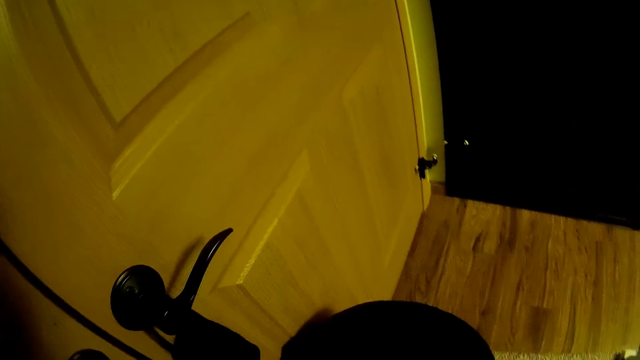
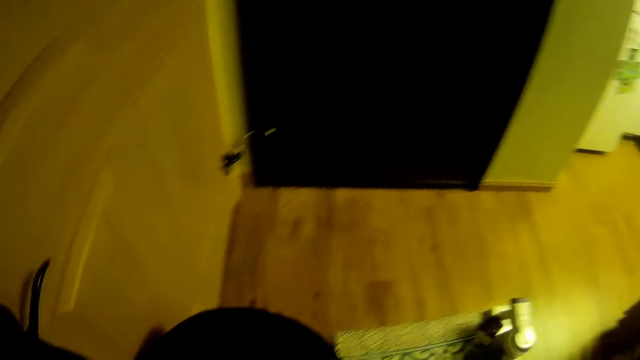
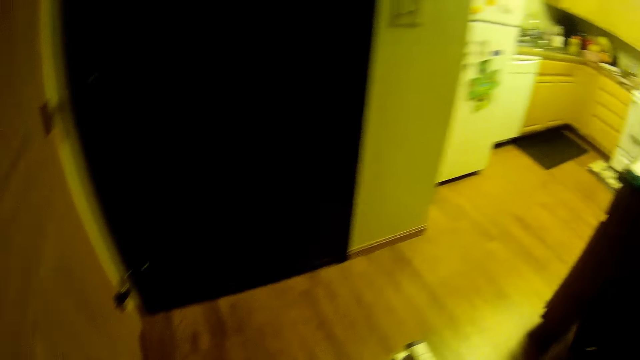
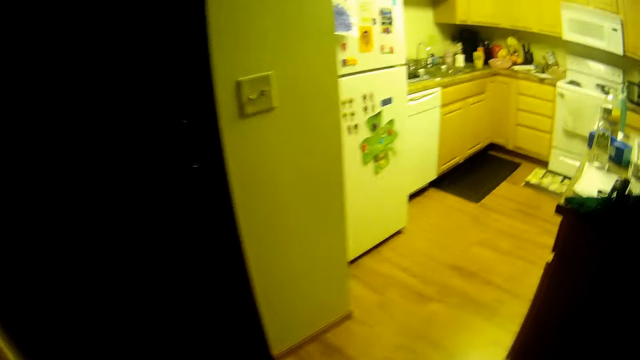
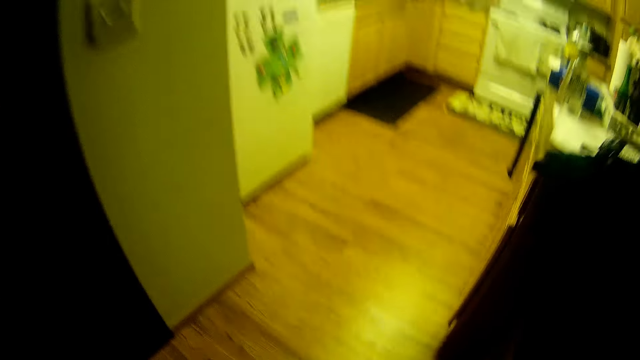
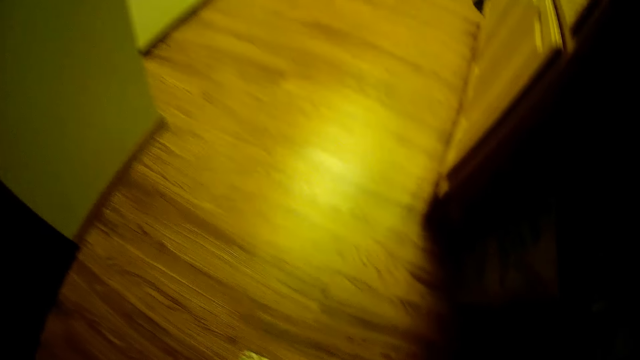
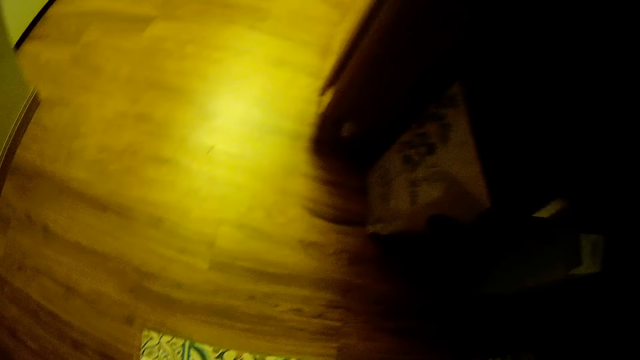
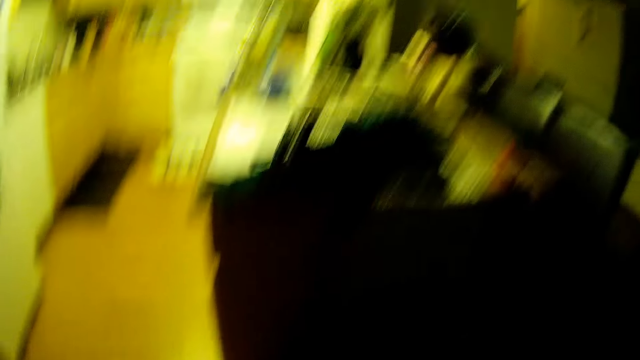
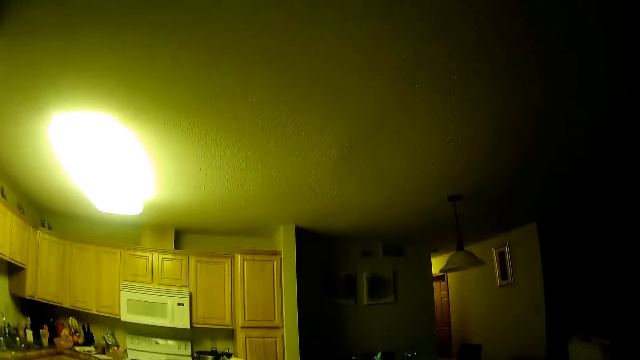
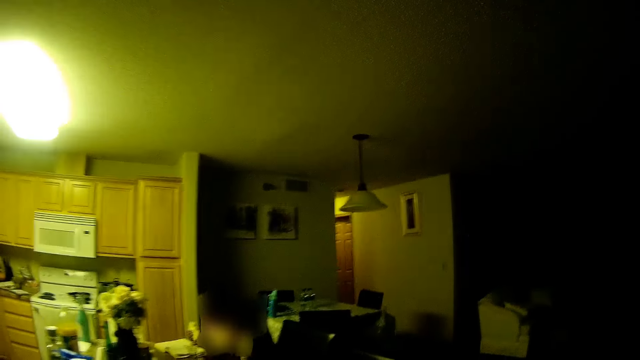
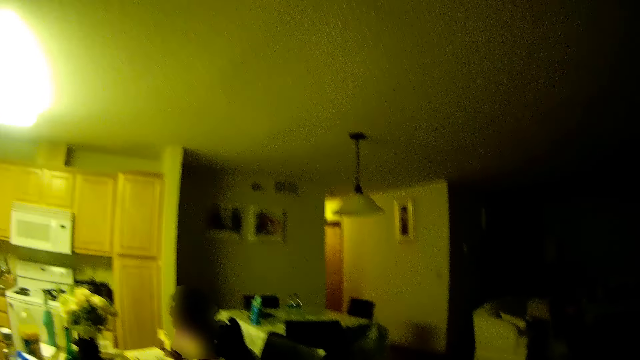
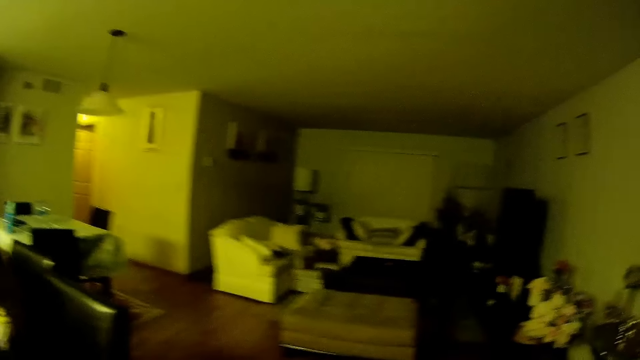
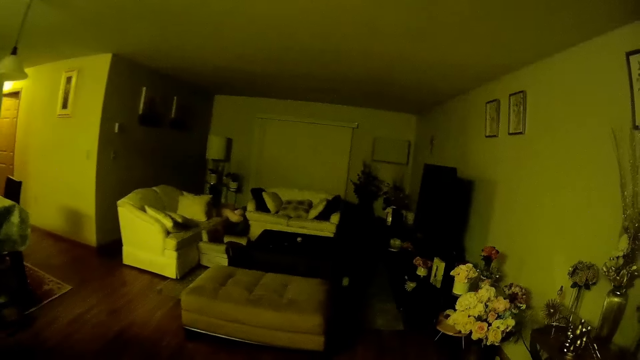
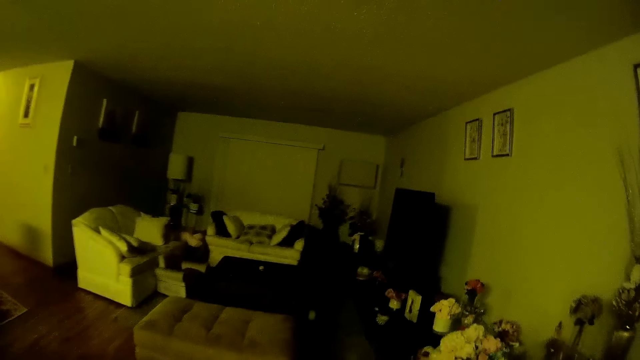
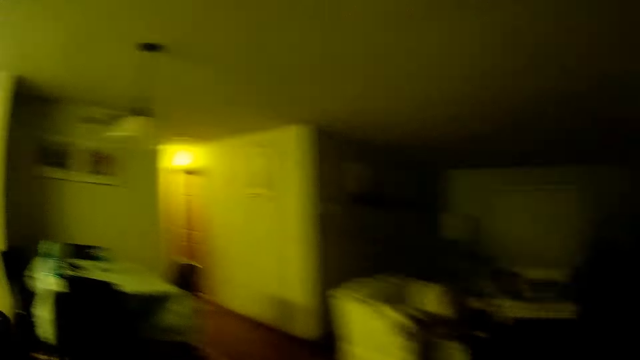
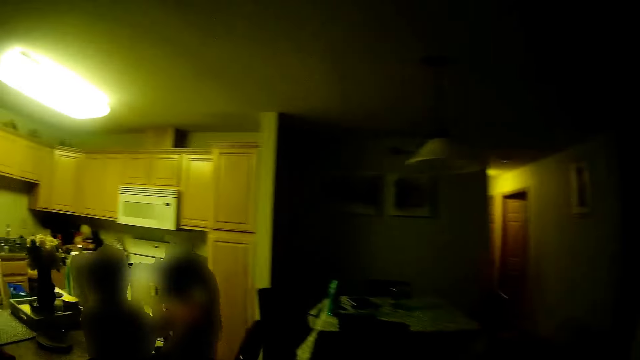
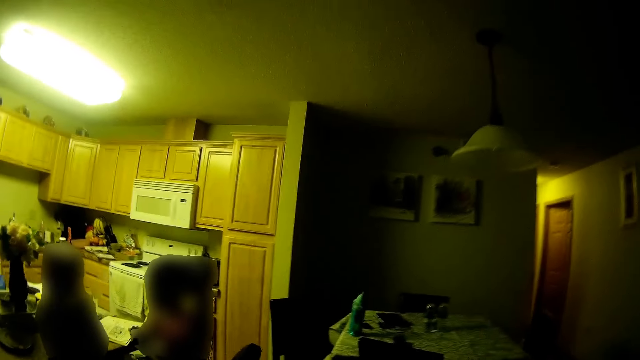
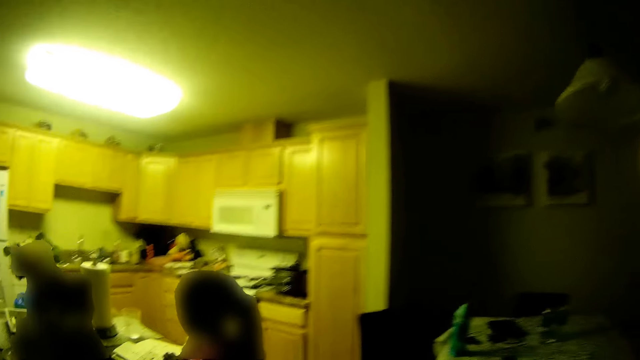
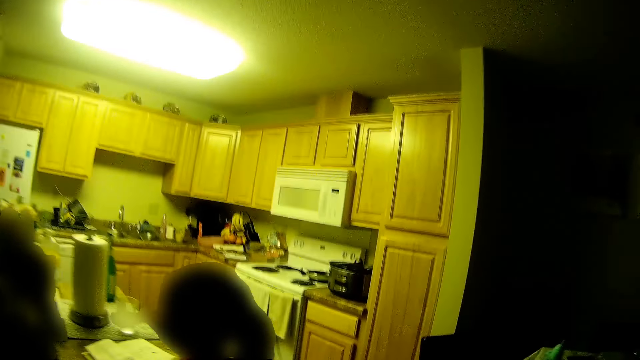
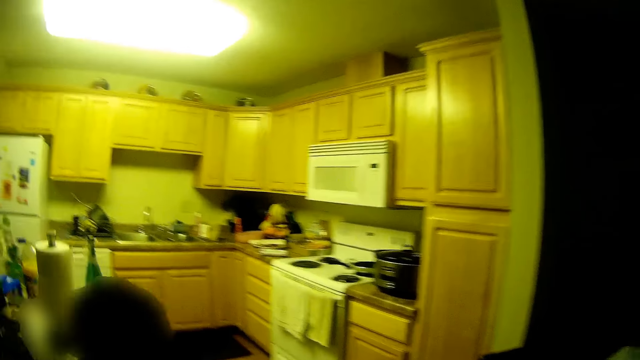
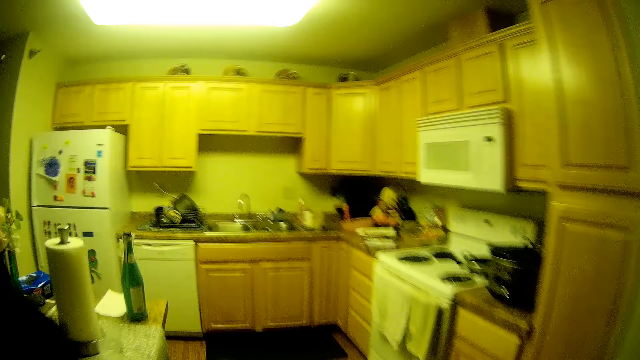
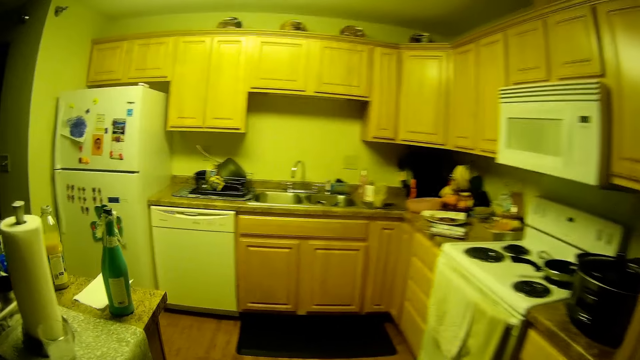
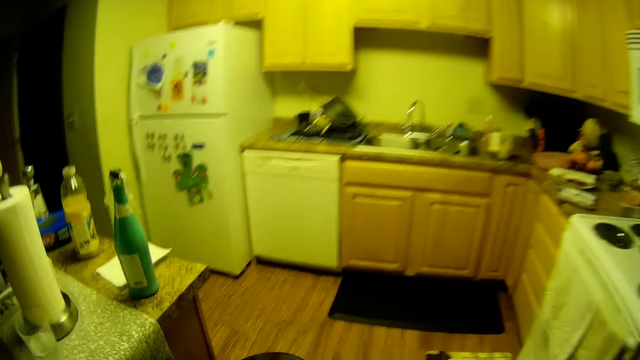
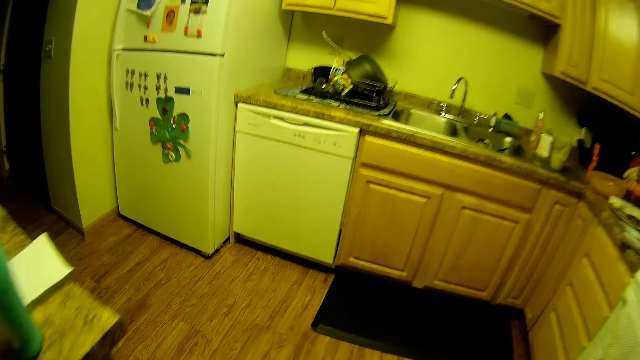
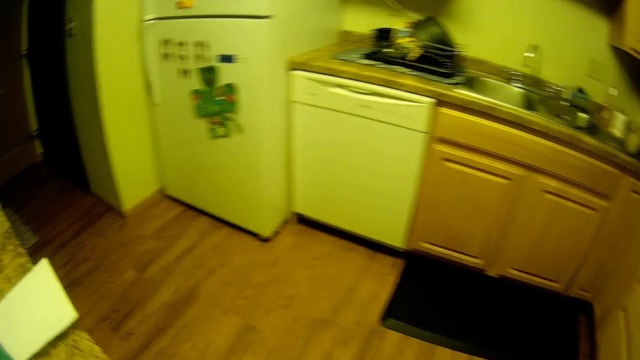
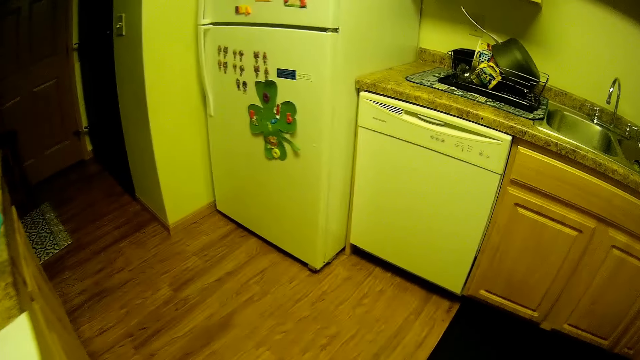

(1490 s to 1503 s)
The camera wearer raises her right hand. She moves around. She looks down on the floor. She looks around. She moves around. She looks around. She moves around. A girl reads a book with another girl at the table.

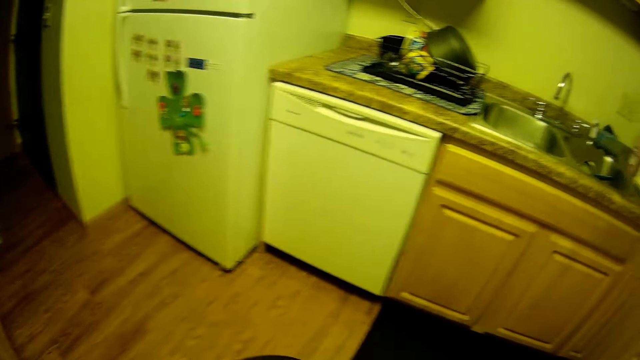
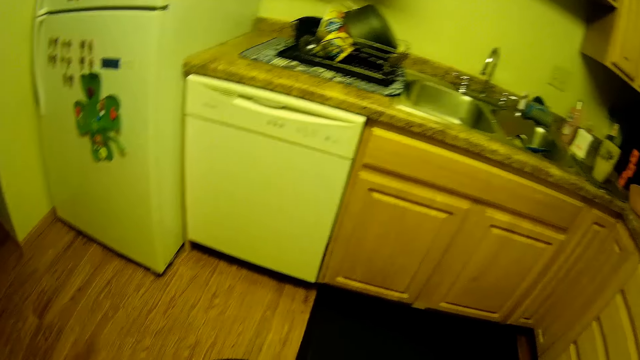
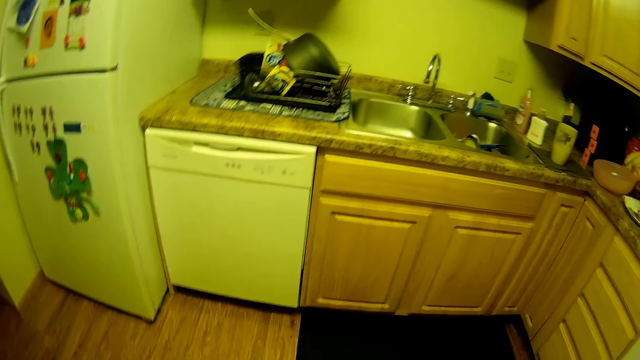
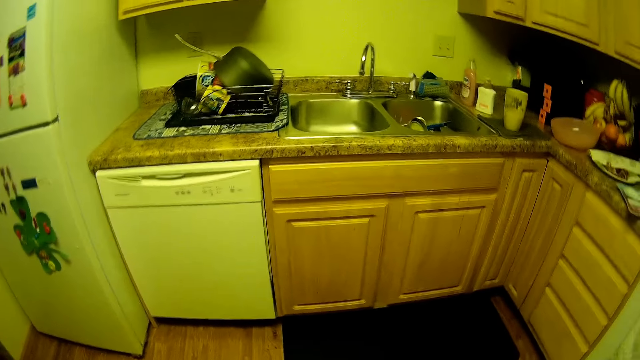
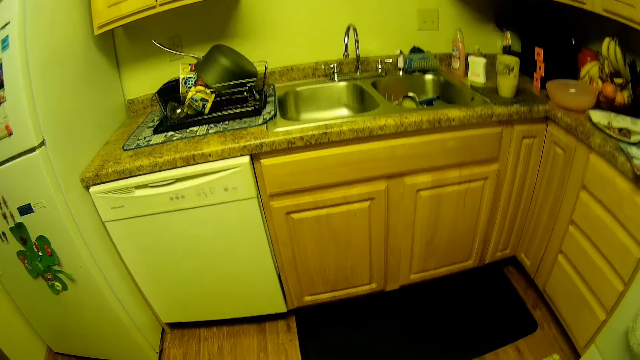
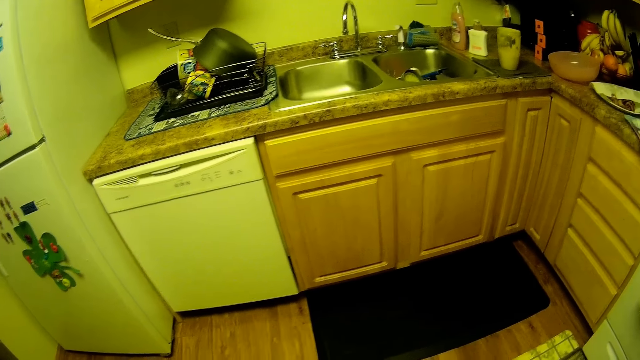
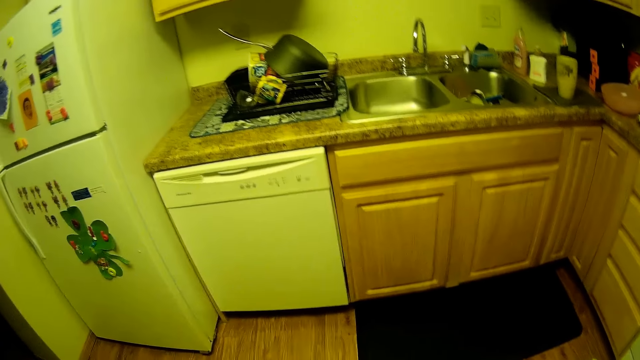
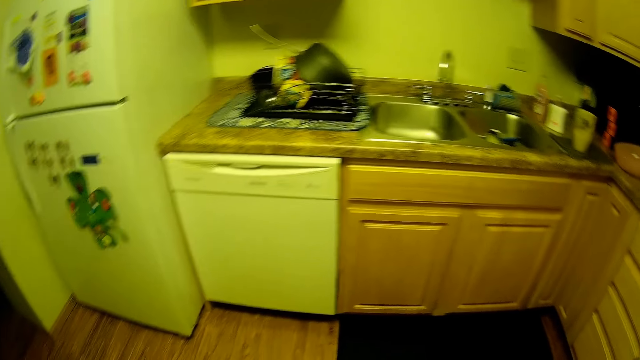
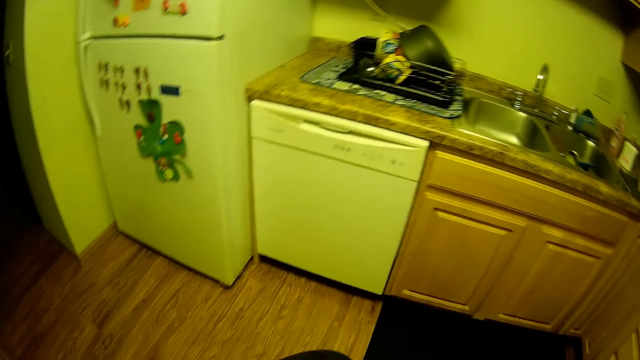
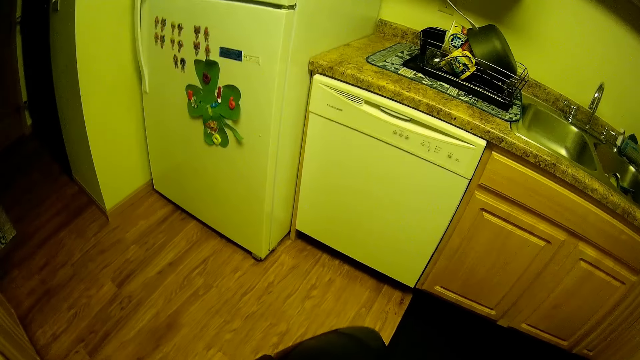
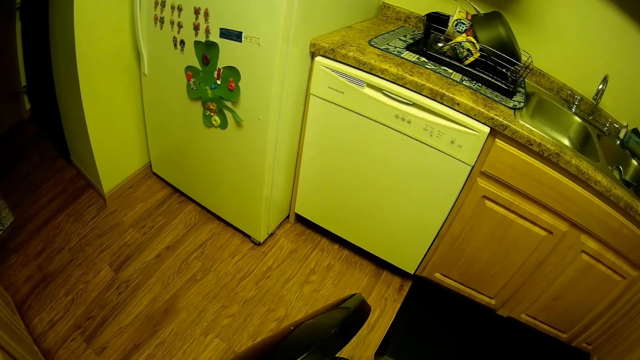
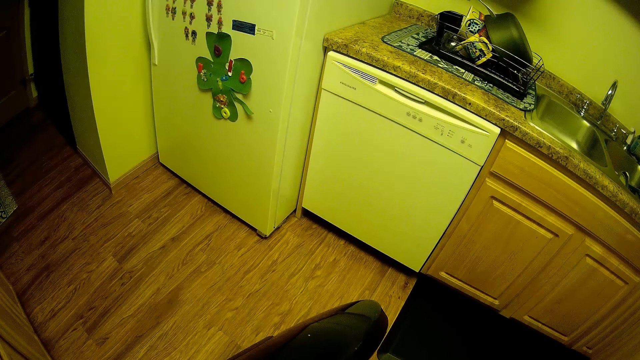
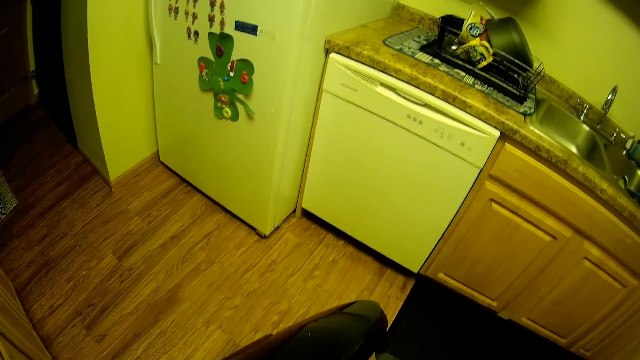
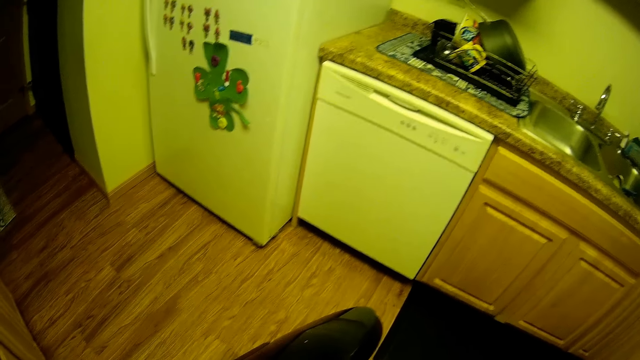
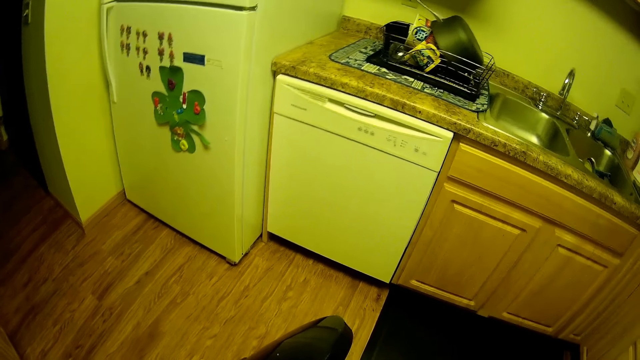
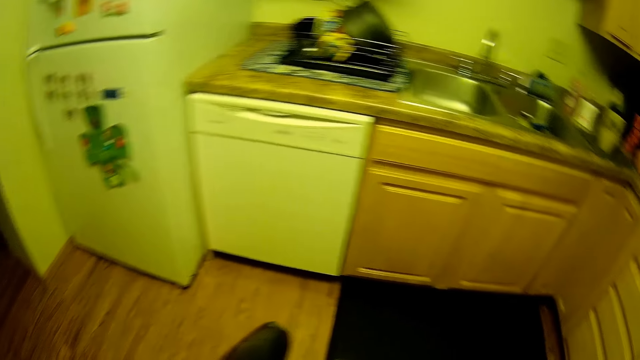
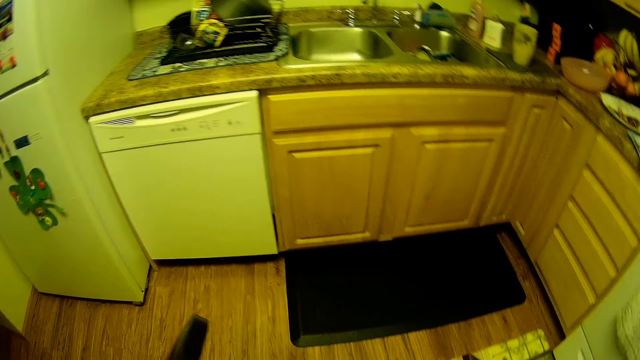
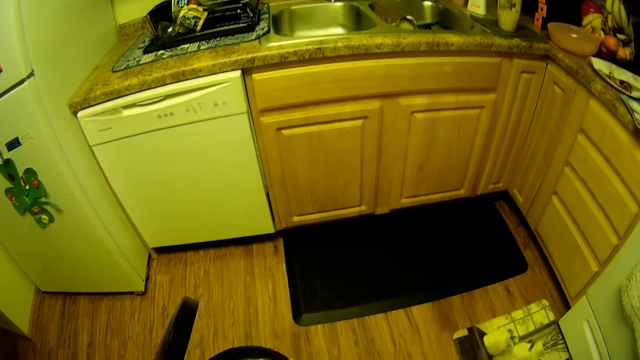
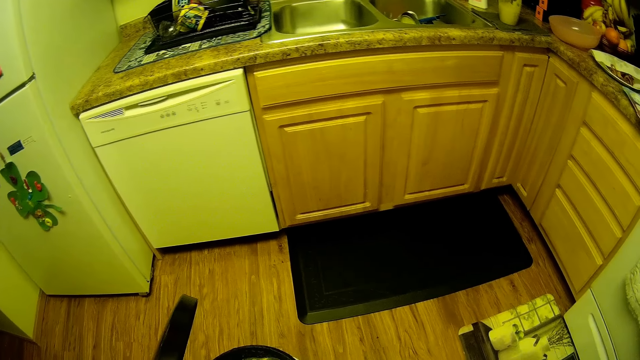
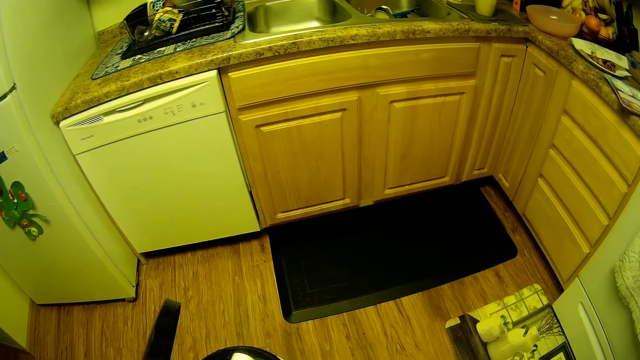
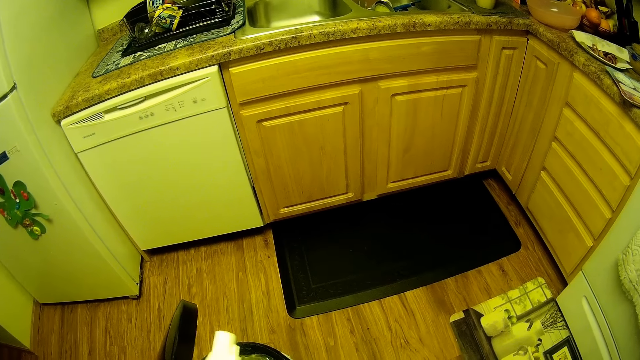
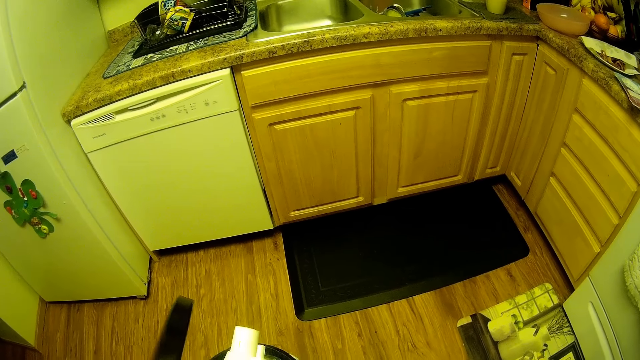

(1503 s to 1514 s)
The camera wearer looks around the kitchen. She holds a black cover with her left hand. She moves the floor tool with her right hand.
